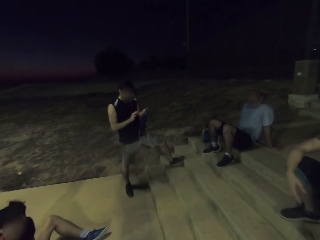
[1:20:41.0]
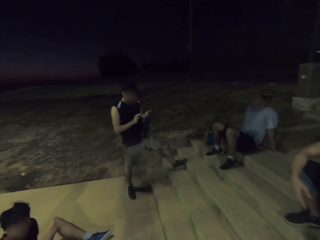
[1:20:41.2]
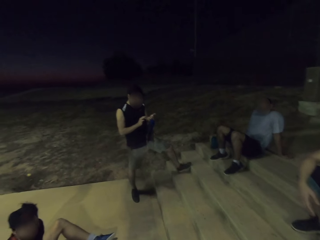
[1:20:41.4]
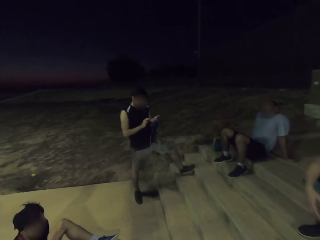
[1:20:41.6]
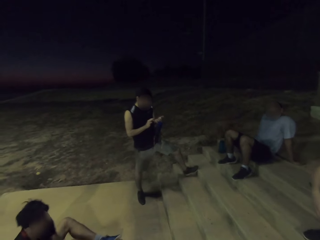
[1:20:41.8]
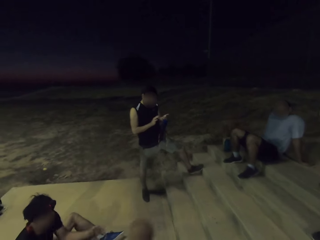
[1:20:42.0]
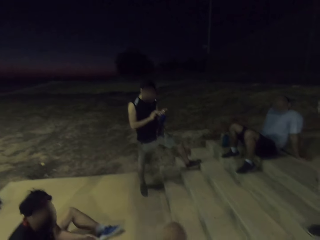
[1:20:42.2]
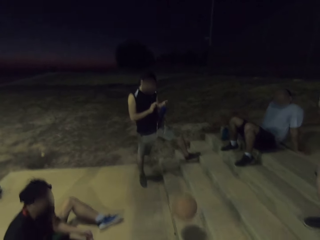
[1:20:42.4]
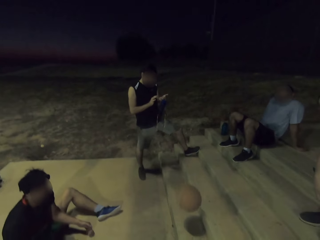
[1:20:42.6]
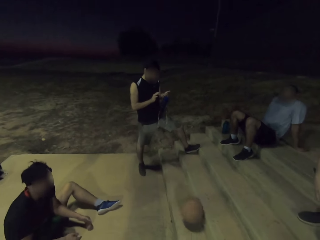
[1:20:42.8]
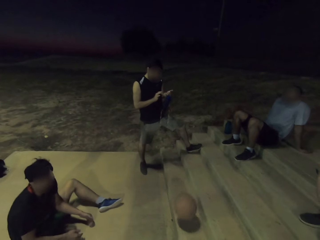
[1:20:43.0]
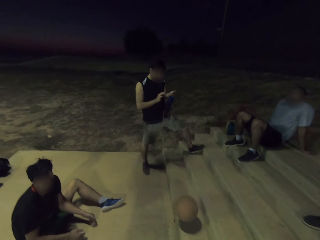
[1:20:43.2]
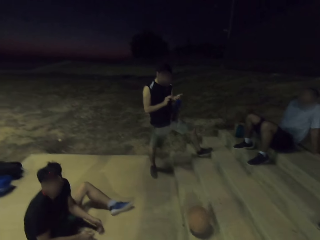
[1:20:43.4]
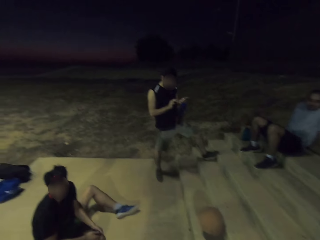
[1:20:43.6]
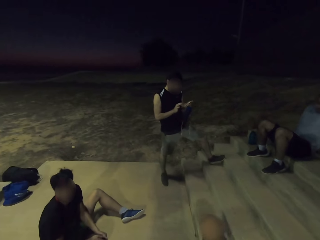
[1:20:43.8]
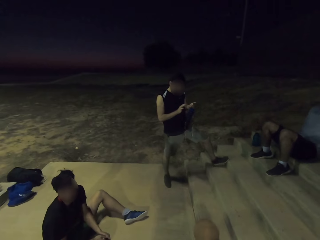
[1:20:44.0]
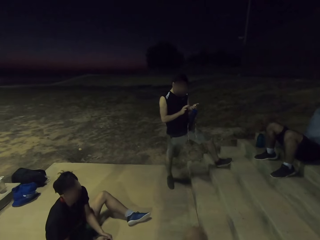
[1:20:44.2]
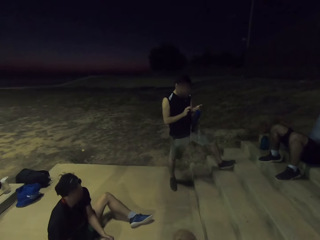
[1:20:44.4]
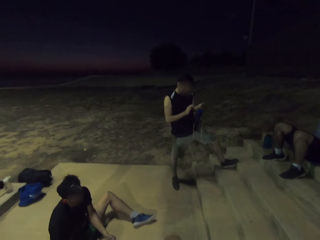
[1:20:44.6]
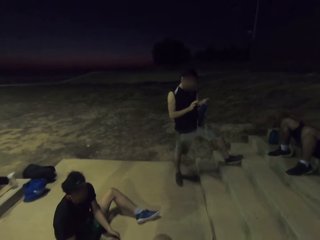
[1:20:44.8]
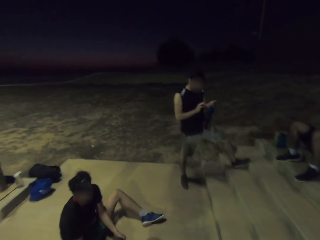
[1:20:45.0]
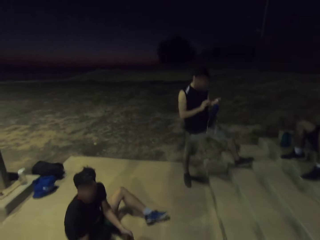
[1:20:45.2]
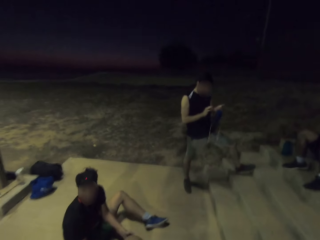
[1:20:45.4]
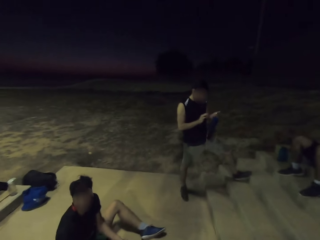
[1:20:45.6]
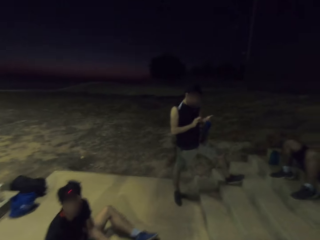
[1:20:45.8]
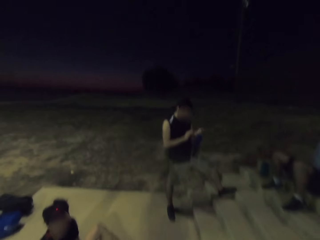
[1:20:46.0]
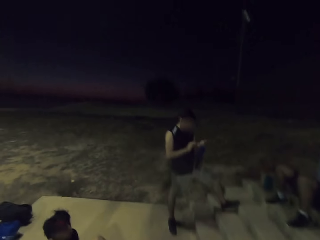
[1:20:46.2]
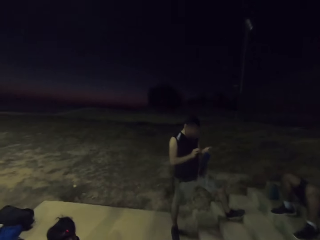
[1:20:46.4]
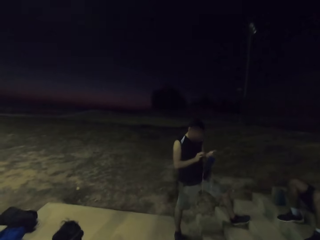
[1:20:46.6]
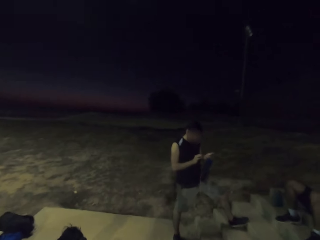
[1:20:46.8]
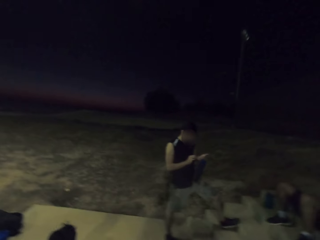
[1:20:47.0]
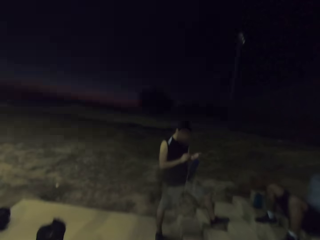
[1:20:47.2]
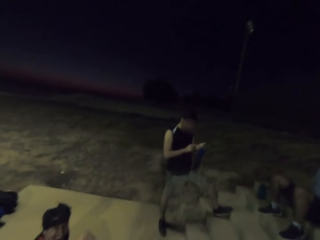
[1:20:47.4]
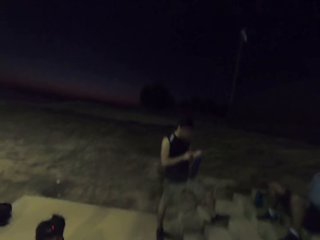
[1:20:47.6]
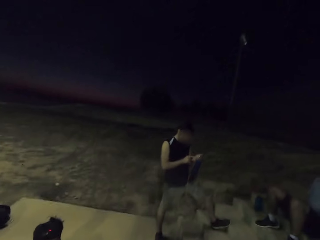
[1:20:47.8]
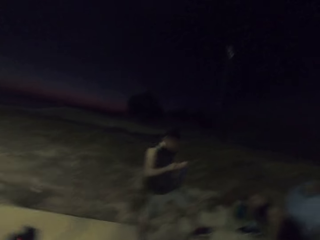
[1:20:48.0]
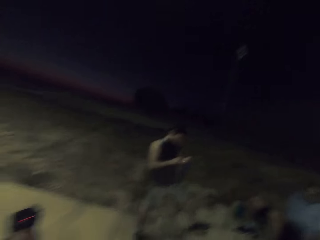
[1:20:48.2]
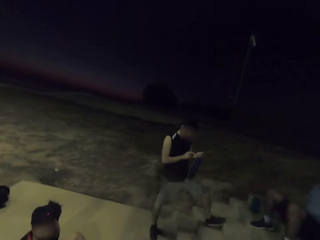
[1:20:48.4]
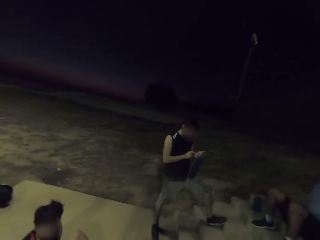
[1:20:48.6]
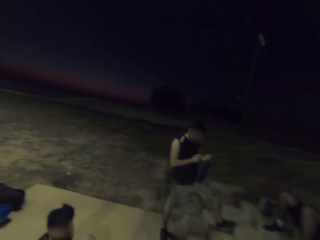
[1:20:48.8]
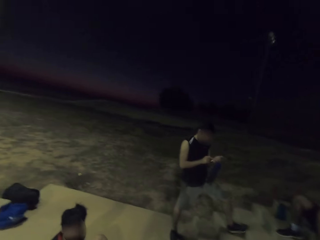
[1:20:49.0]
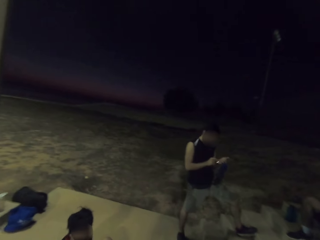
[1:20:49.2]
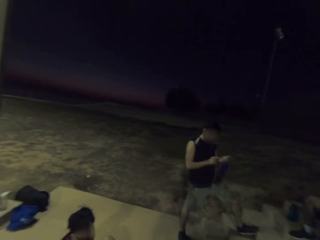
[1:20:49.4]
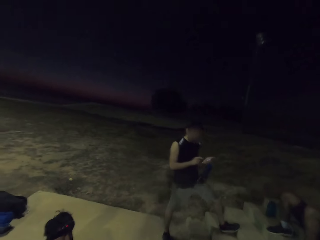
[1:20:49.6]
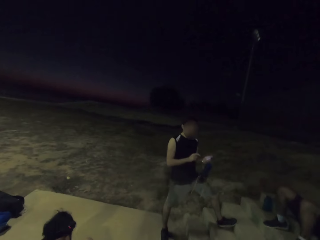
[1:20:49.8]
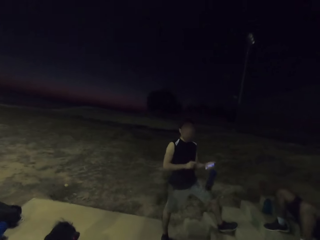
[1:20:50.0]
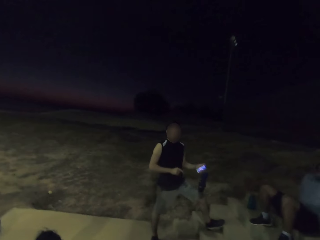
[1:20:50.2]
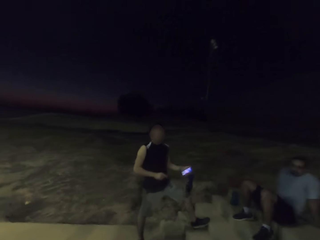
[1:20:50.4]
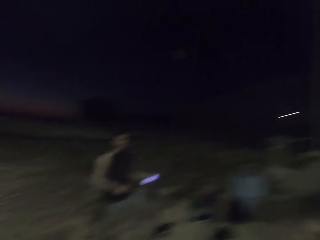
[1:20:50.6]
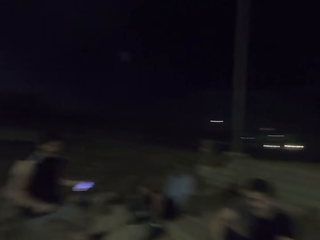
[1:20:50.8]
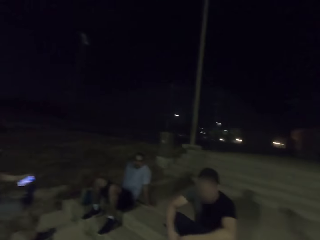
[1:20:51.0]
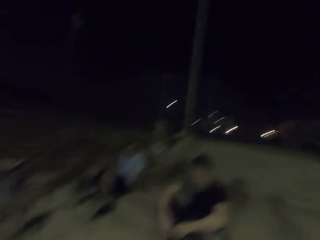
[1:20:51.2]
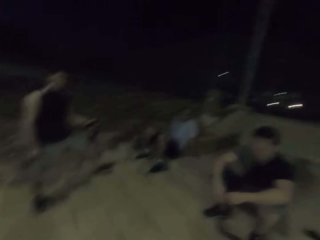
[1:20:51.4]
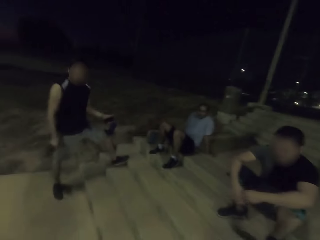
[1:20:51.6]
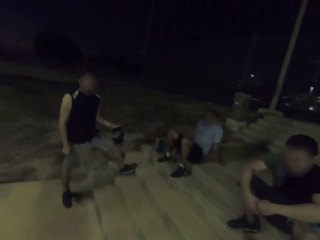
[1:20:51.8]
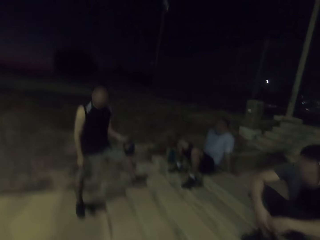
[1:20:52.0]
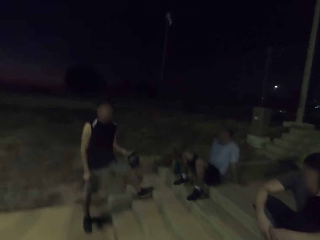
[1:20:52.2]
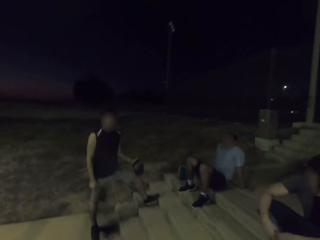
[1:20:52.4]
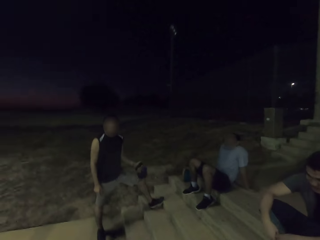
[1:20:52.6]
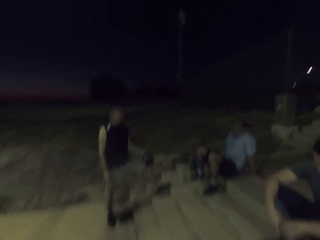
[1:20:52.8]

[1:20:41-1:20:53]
The camera wearer throws the ball on the stairs. A man browses on his phone.

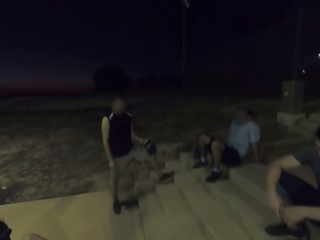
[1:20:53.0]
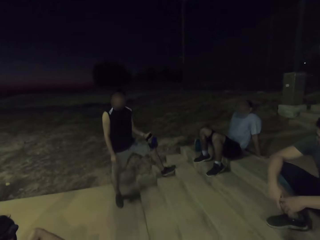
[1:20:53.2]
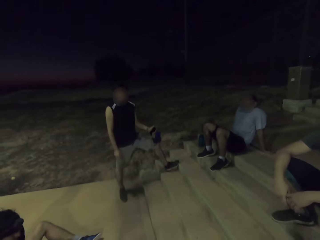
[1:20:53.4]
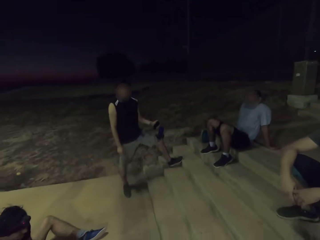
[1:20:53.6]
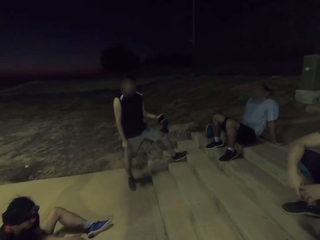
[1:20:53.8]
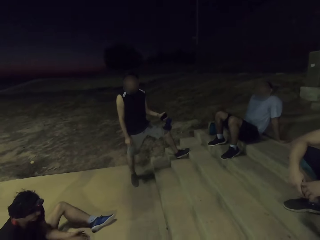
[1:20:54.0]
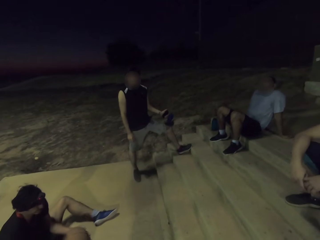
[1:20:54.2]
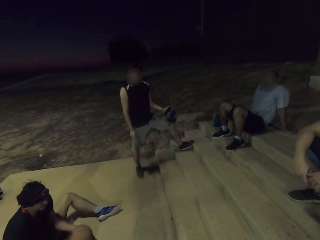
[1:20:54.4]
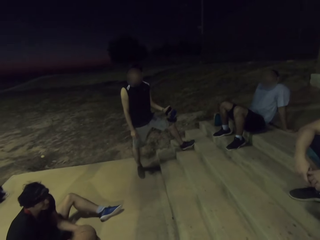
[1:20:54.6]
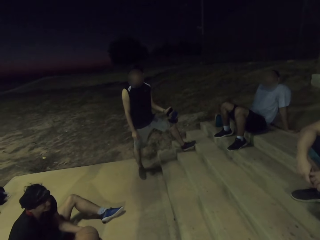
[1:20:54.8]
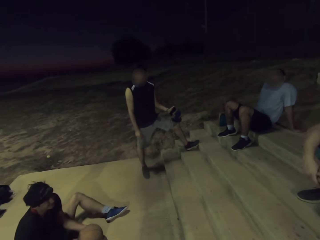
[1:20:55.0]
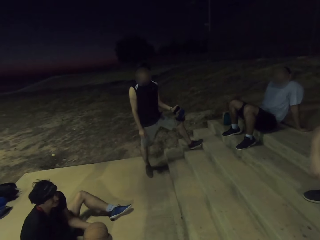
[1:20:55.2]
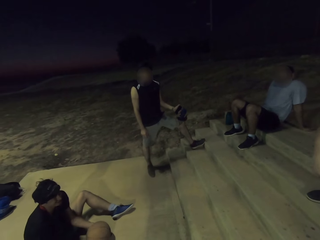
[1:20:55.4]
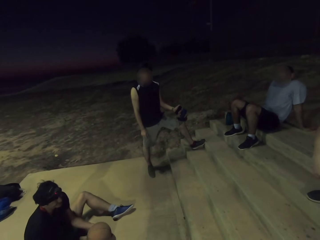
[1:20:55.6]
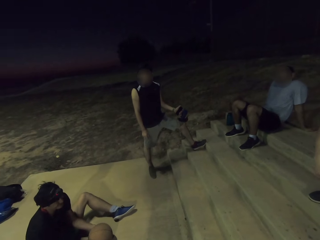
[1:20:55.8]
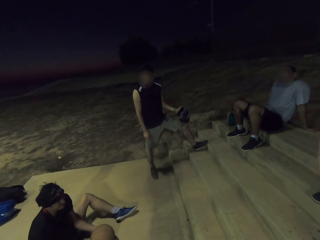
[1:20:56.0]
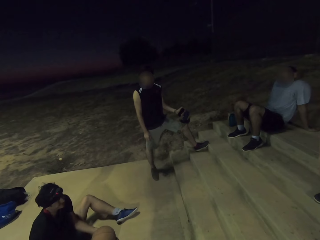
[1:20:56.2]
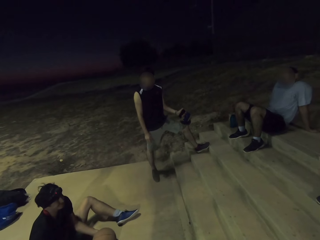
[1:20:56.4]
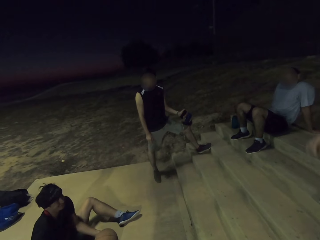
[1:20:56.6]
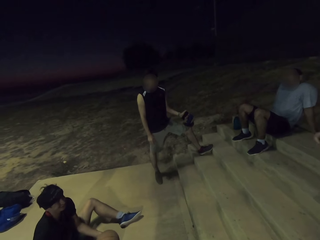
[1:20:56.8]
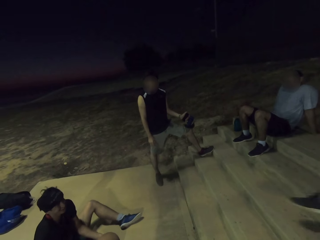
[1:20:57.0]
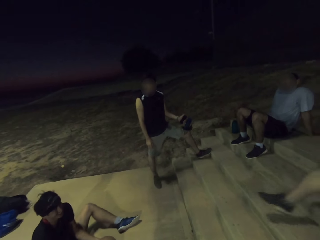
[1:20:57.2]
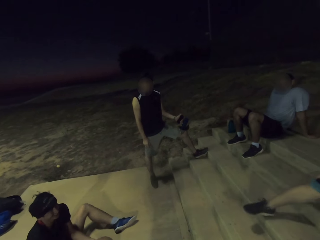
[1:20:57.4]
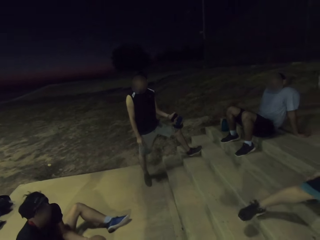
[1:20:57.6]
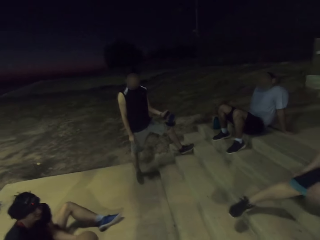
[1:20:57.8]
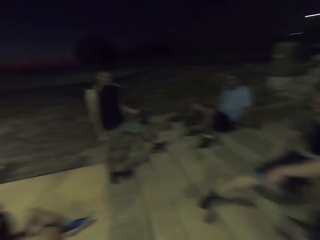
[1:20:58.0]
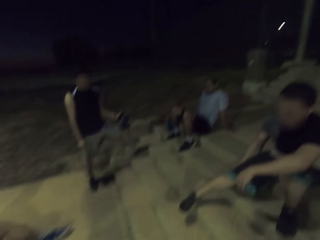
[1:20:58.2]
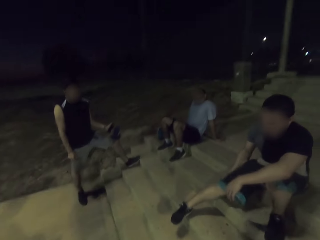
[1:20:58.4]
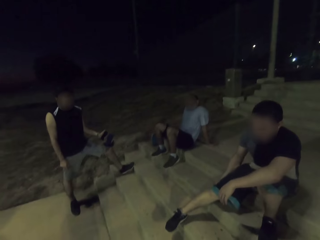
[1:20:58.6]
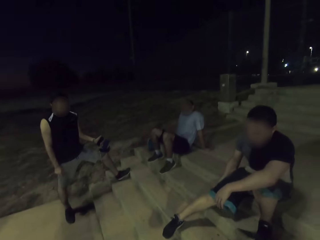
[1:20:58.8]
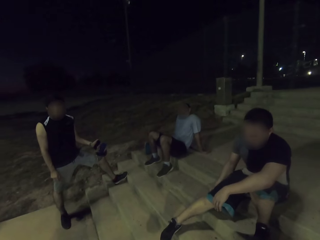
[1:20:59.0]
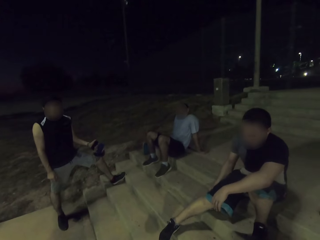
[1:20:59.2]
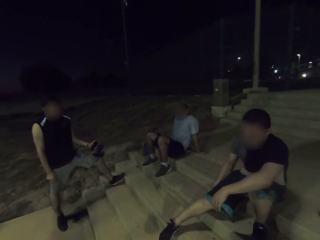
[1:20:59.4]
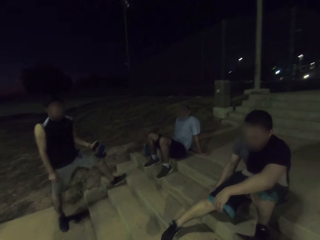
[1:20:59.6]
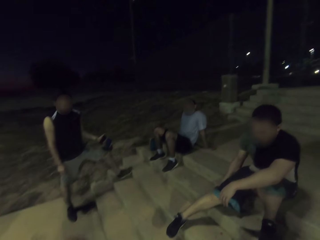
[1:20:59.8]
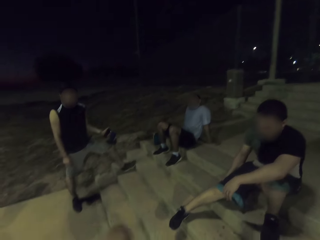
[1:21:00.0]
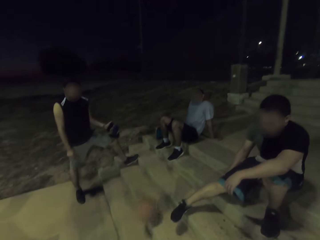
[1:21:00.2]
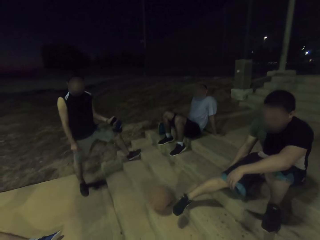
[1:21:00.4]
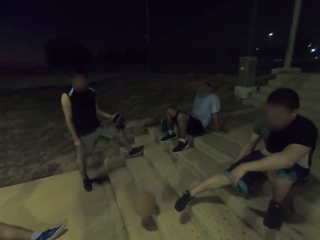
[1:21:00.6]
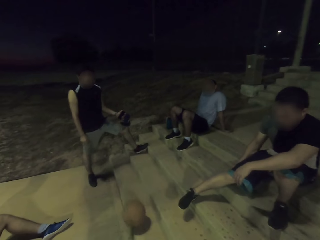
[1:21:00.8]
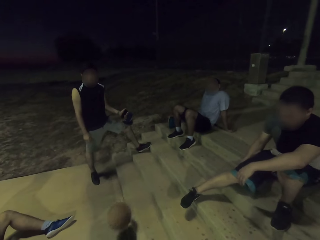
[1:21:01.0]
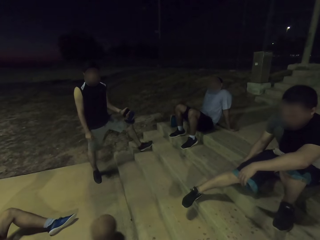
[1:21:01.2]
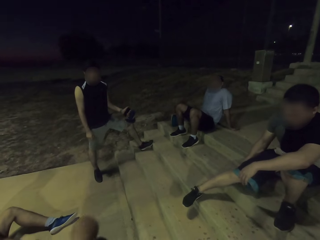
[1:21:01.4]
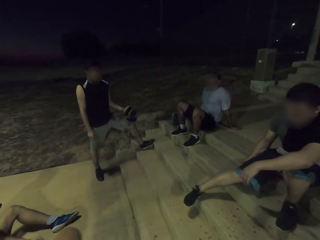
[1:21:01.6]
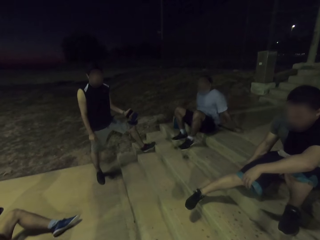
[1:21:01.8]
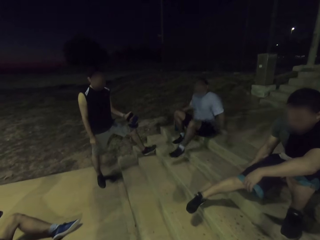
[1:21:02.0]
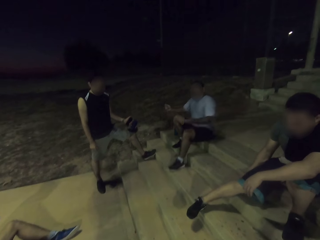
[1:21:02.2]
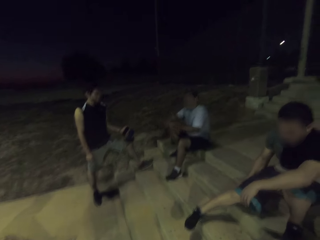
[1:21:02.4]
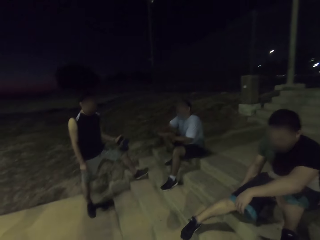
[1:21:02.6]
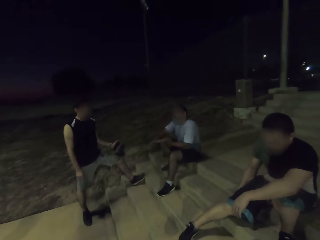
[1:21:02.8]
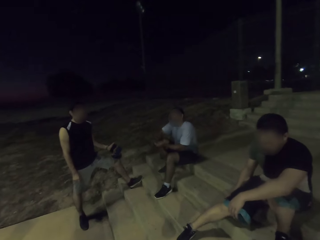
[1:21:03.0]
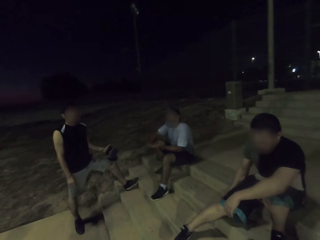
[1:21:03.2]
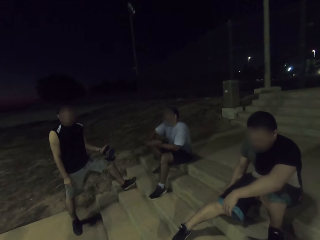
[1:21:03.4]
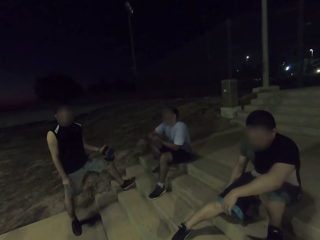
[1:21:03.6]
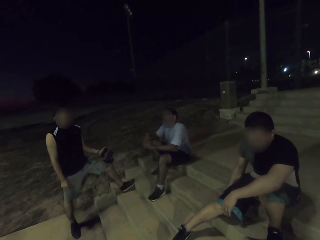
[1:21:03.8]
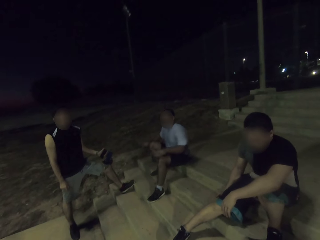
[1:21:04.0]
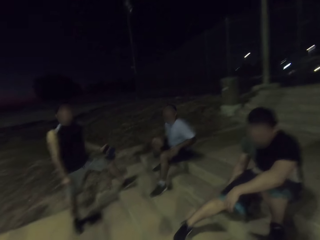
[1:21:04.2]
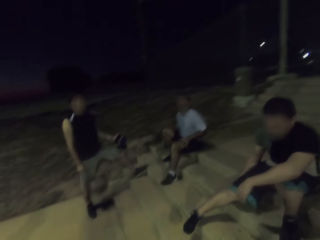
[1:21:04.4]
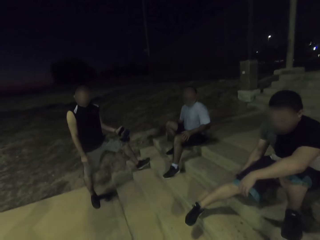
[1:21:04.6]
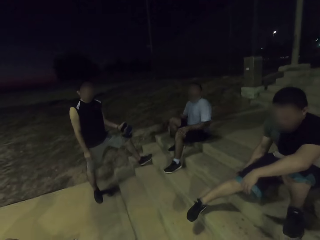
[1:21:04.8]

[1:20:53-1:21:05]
A man moves his leg. He scratches his thigh. Another man throws the ball. Another man wipes his hands.
